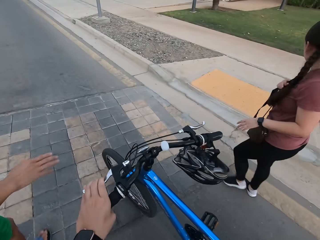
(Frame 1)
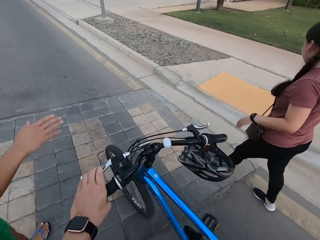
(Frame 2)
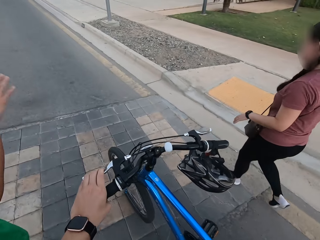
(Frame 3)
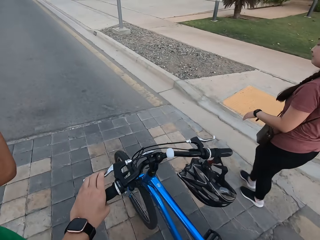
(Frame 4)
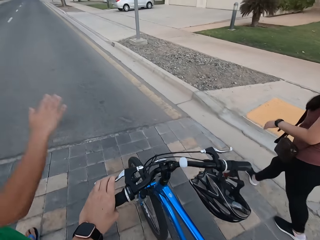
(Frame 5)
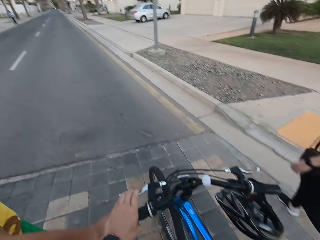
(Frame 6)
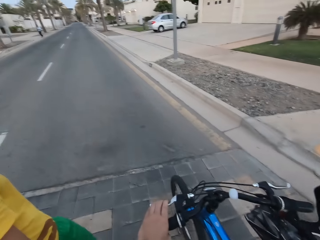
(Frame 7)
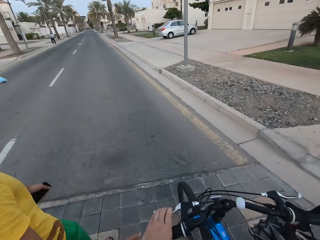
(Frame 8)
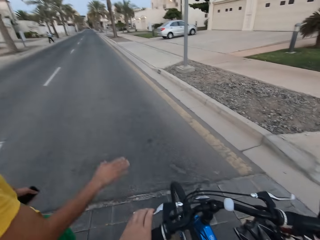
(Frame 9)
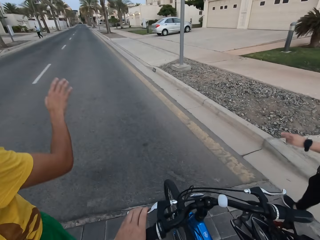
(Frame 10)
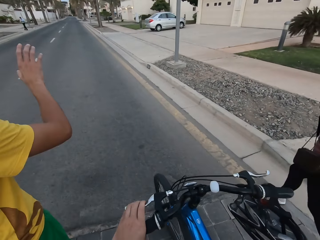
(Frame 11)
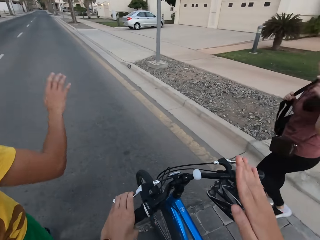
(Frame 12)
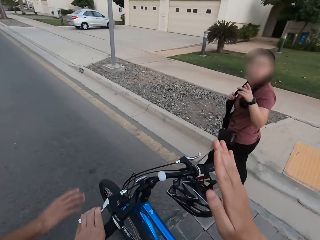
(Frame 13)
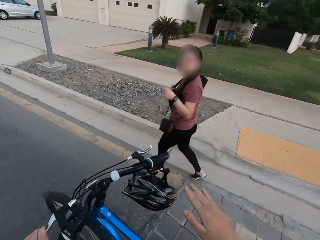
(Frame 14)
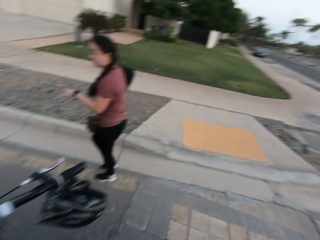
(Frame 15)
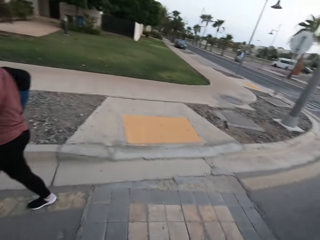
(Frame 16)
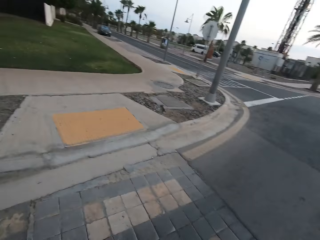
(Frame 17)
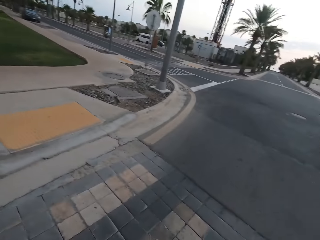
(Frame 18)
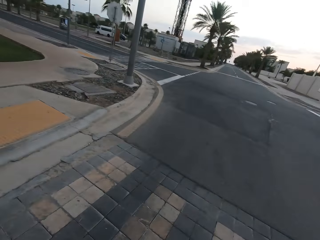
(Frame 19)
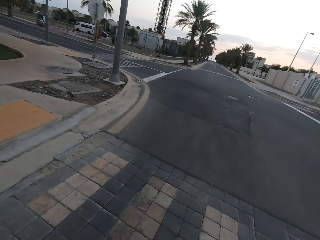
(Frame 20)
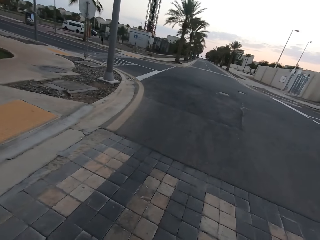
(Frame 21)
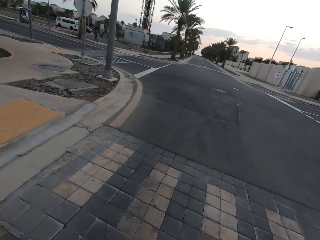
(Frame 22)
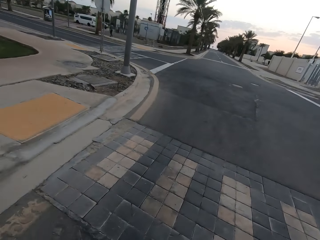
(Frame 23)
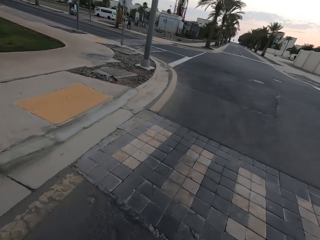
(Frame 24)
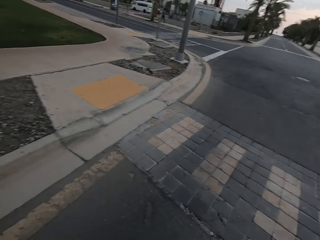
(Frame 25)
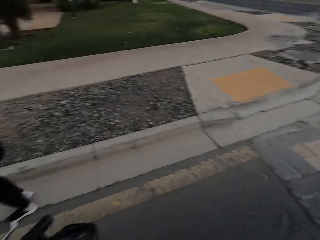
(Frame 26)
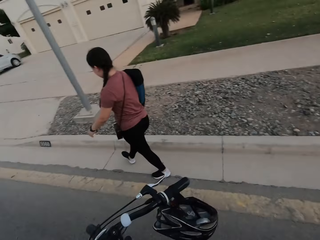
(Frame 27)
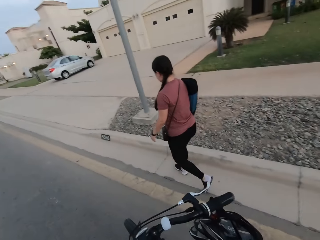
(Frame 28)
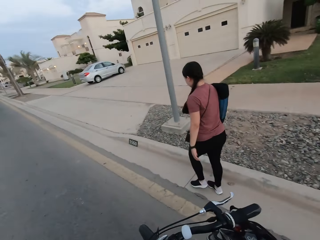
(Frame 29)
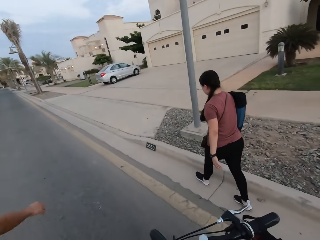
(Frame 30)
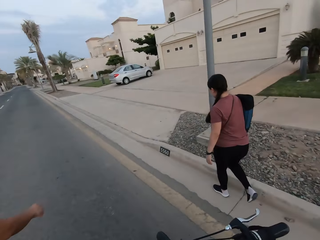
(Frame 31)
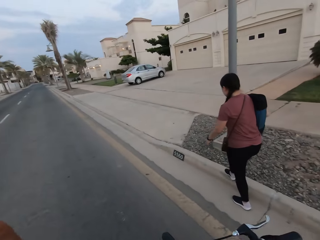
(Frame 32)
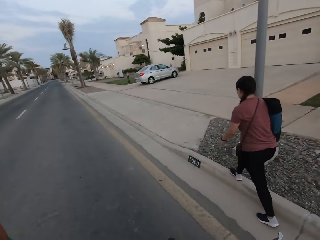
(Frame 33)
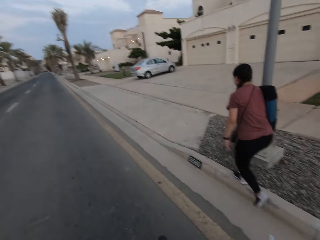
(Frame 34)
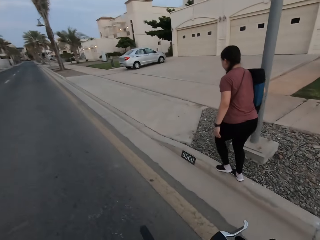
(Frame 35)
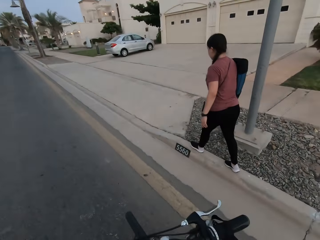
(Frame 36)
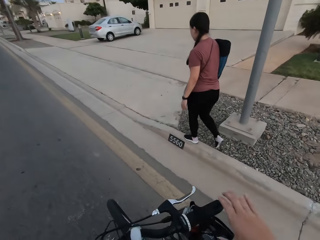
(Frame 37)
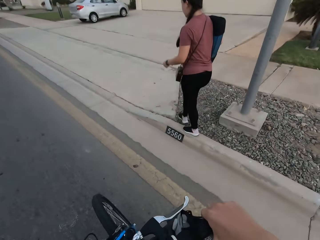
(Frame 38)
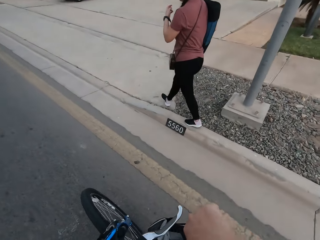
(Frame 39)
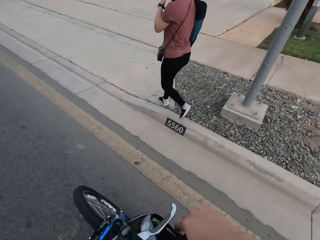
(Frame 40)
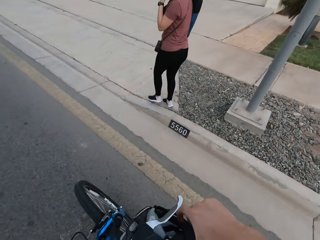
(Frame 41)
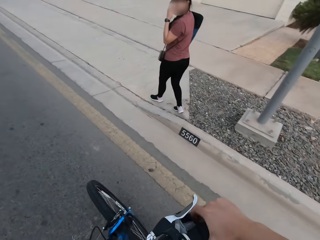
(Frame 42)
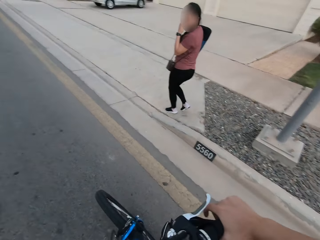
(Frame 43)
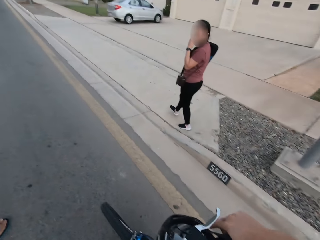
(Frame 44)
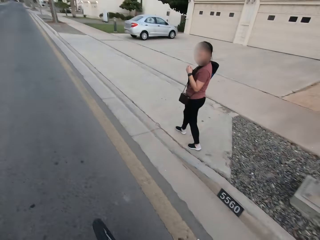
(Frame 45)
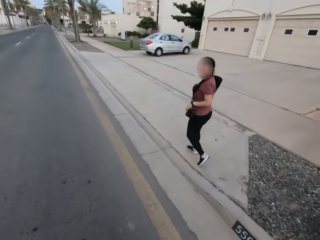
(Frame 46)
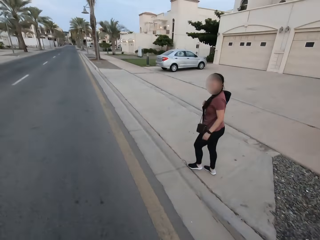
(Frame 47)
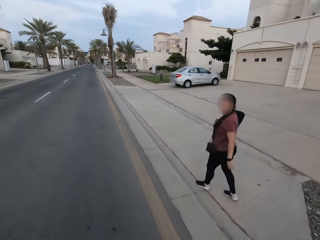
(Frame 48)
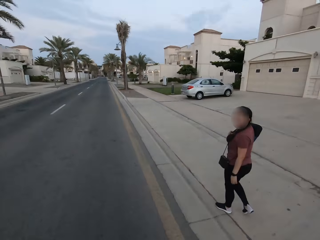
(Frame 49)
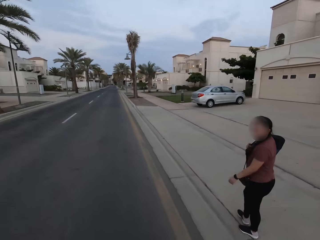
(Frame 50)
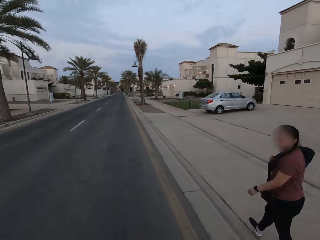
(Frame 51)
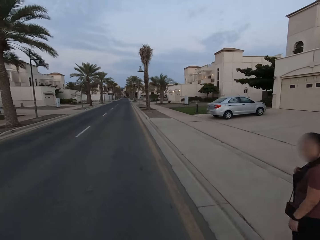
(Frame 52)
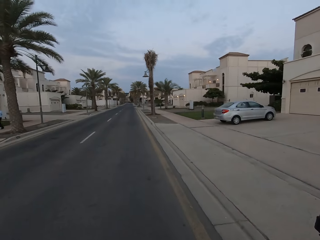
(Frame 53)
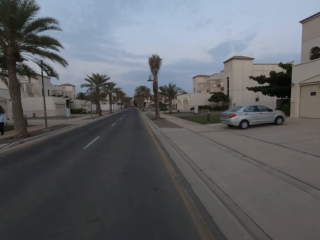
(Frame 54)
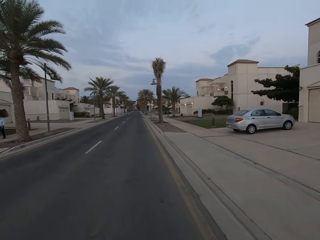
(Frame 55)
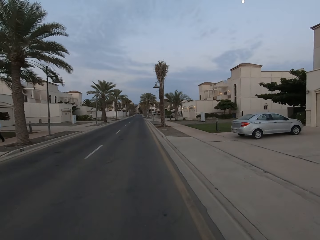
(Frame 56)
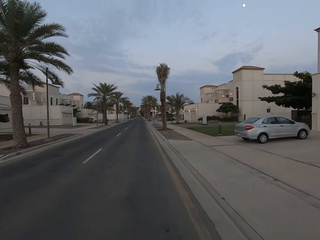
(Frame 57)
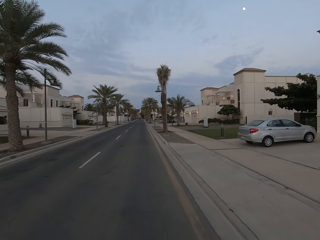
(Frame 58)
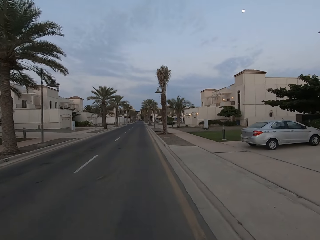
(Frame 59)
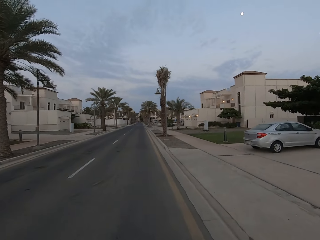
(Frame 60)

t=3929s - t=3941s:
A man makes gestures. The camera wearer rides the bicycle on the road.

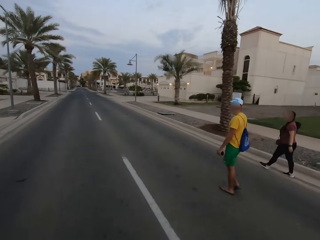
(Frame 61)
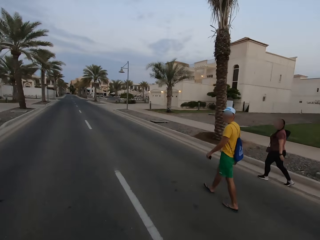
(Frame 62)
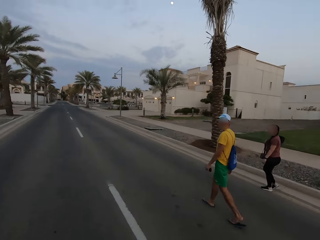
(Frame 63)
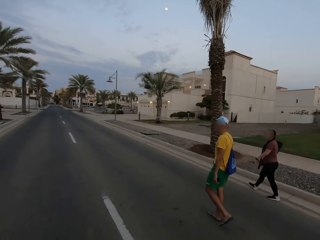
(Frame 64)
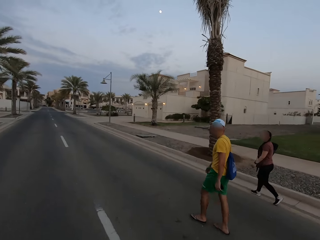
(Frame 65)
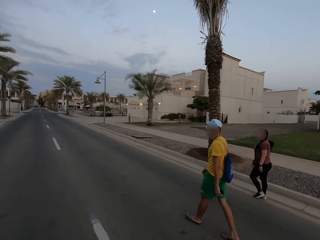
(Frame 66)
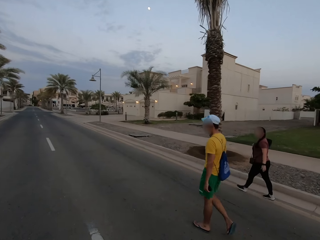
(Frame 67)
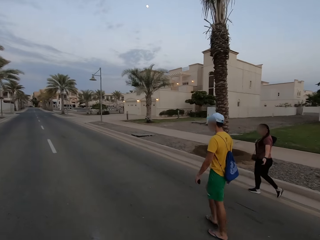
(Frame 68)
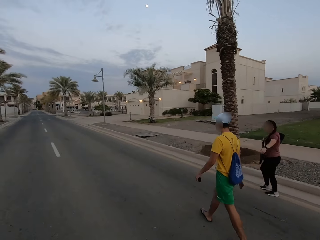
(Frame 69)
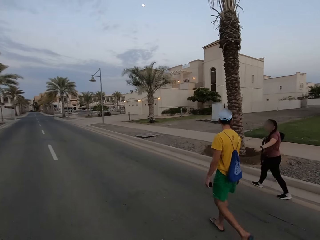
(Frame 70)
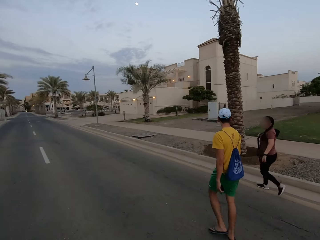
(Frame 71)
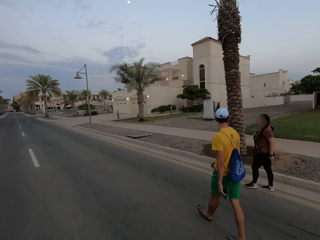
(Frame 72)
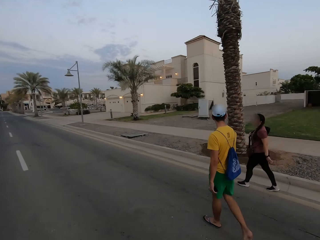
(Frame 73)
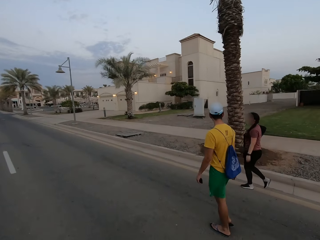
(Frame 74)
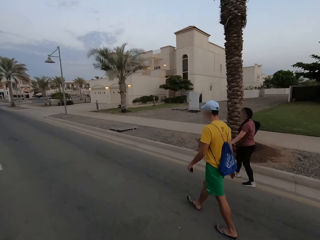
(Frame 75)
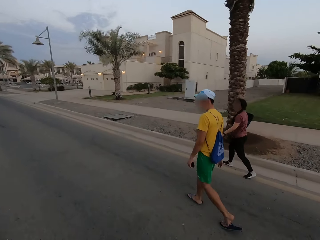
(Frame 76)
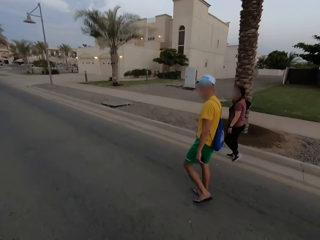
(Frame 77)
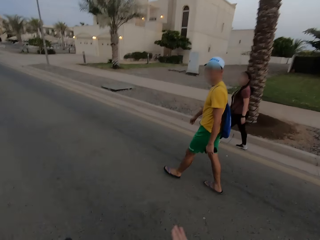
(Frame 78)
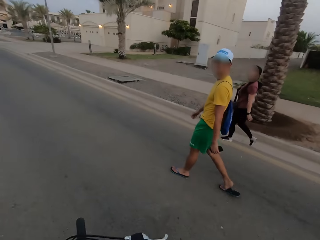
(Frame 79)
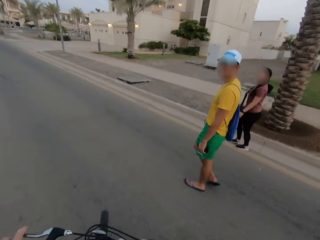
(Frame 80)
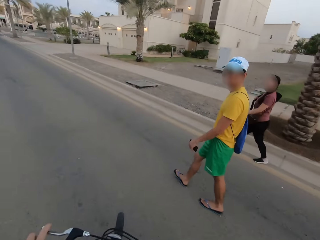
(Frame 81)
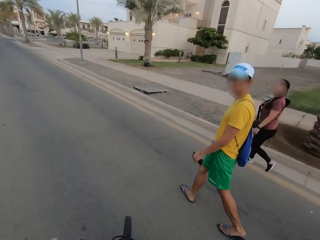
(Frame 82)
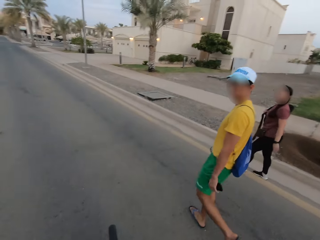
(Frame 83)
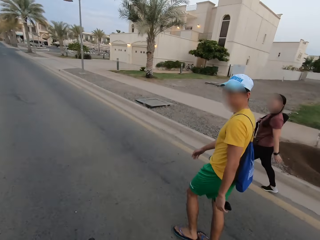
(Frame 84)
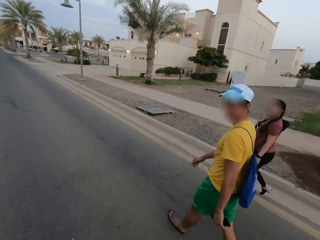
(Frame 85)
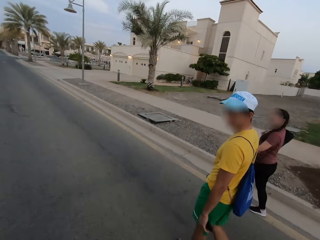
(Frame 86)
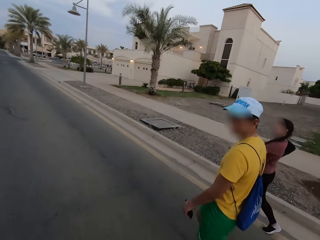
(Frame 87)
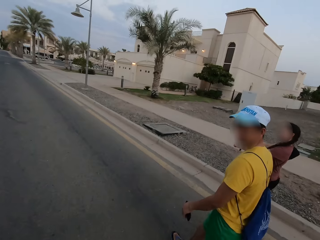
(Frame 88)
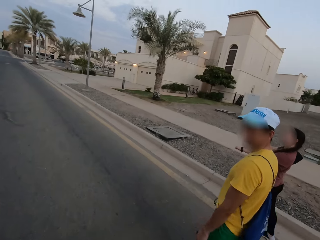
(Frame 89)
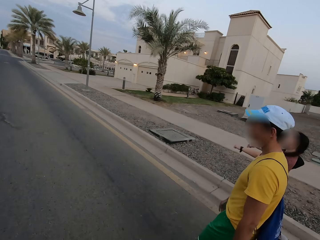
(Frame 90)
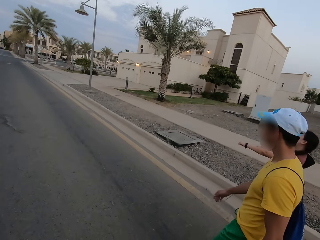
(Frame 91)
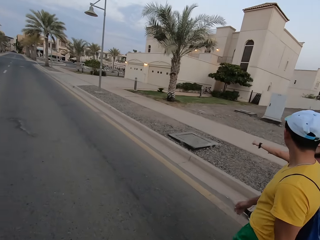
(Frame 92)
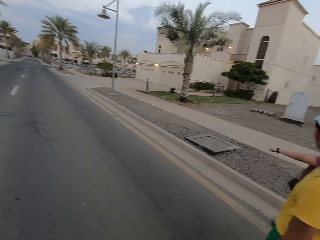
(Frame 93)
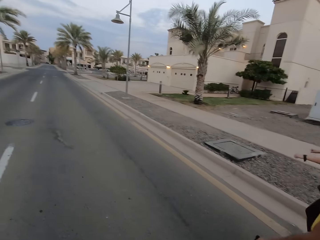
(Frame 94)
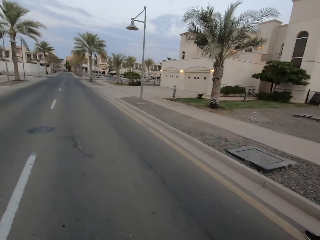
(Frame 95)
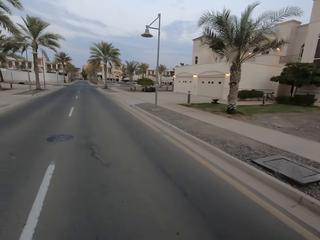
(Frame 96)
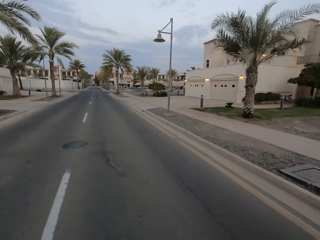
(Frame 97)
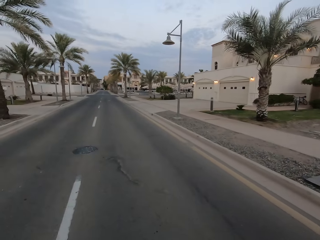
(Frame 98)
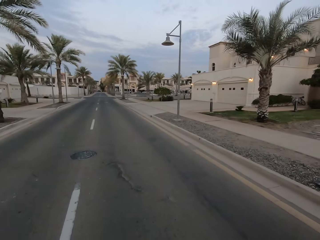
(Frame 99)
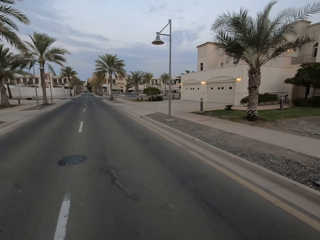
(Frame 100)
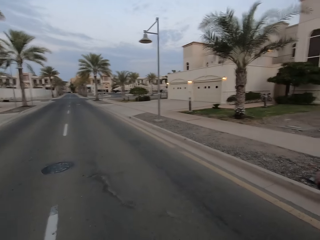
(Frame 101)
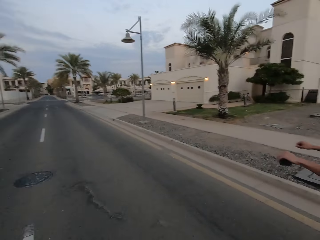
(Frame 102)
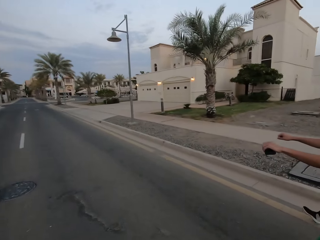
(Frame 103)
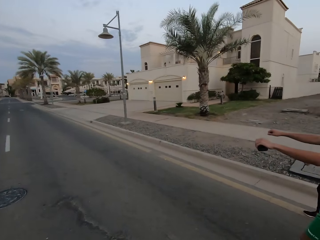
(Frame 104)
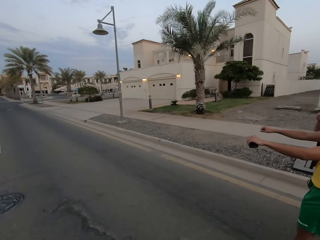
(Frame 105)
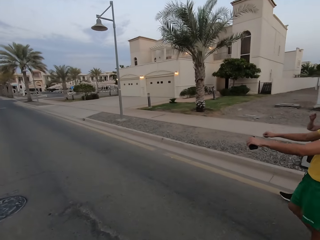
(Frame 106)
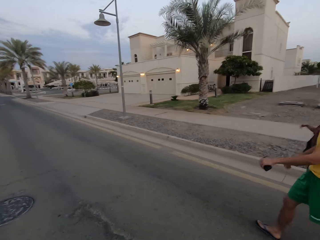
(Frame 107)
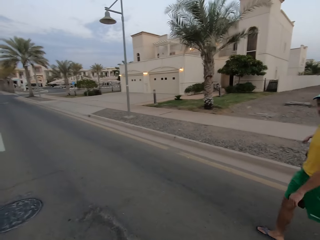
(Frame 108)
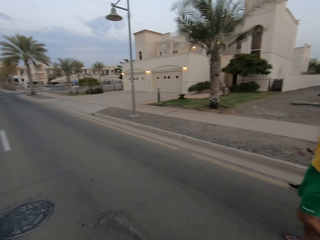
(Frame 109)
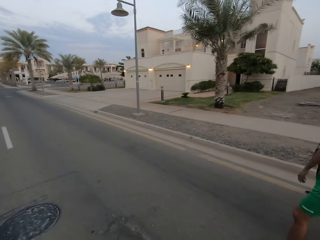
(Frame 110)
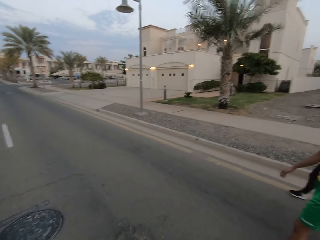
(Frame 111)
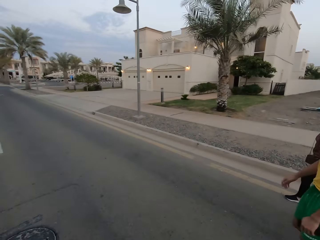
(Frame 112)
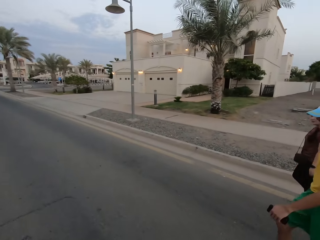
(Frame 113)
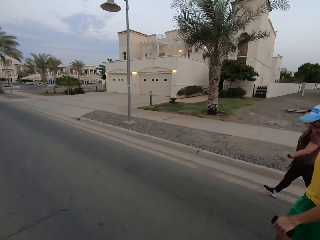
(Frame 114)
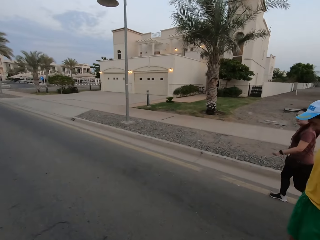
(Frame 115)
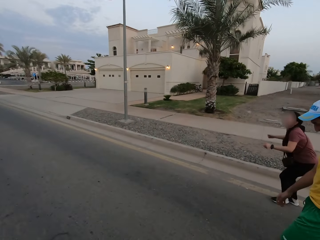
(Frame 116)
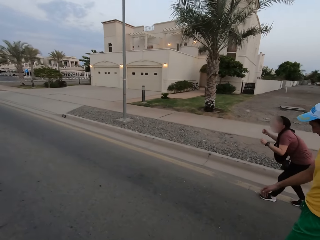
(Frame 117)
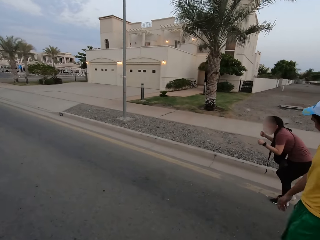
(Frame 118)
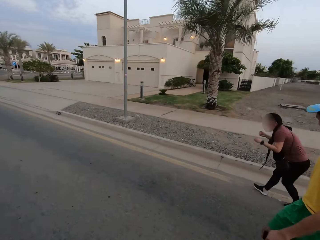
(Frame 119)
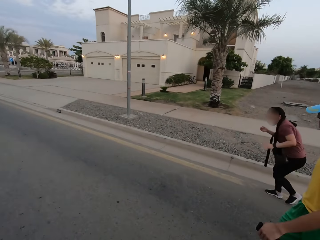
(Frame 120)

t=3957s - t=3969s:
A woman makes gestures. The camera wearer walks along the road with friends.
